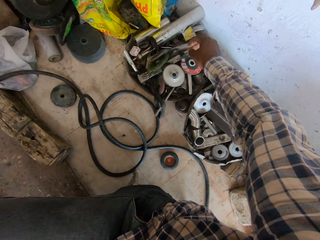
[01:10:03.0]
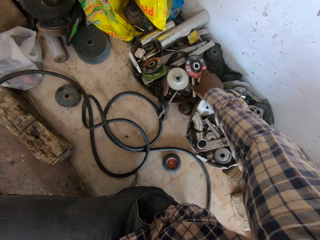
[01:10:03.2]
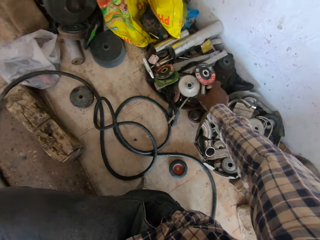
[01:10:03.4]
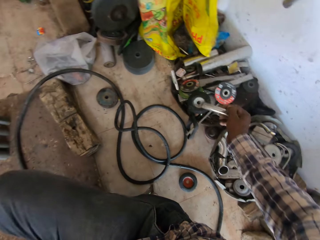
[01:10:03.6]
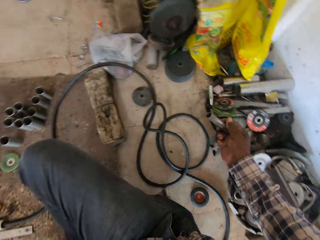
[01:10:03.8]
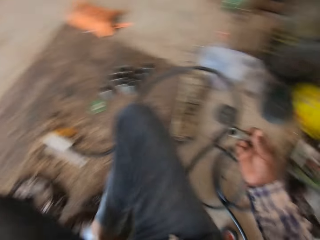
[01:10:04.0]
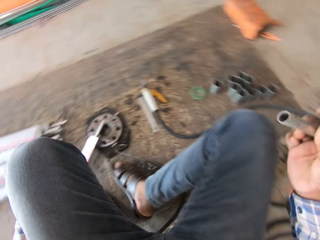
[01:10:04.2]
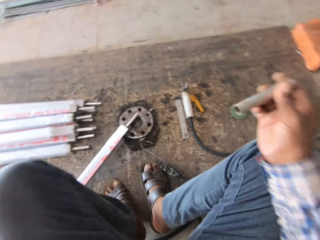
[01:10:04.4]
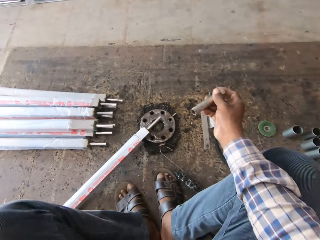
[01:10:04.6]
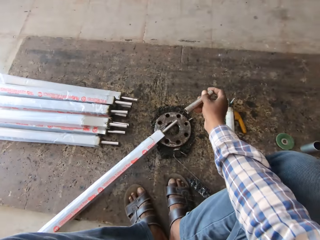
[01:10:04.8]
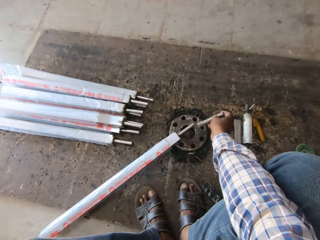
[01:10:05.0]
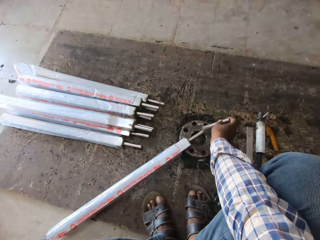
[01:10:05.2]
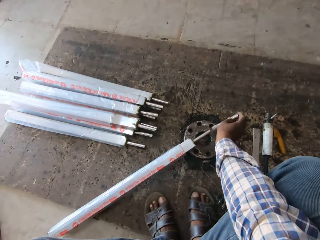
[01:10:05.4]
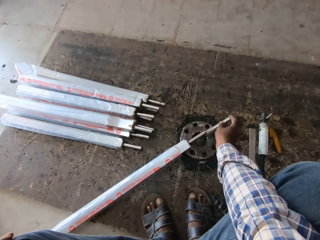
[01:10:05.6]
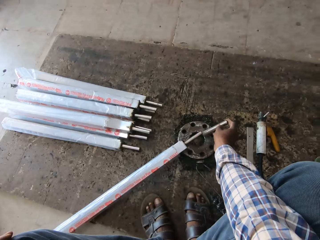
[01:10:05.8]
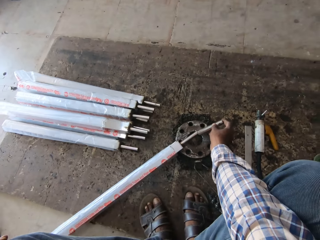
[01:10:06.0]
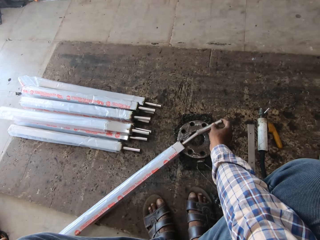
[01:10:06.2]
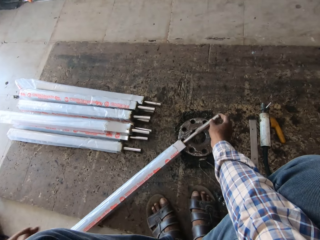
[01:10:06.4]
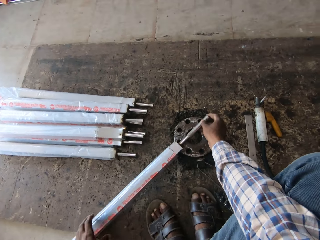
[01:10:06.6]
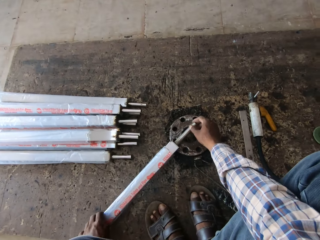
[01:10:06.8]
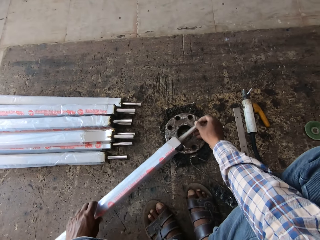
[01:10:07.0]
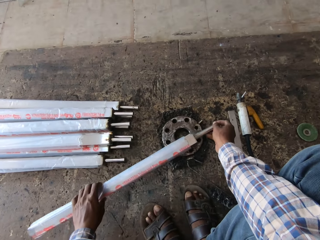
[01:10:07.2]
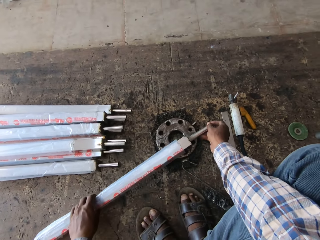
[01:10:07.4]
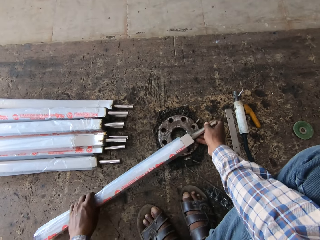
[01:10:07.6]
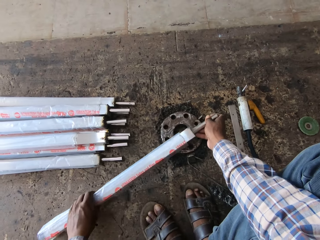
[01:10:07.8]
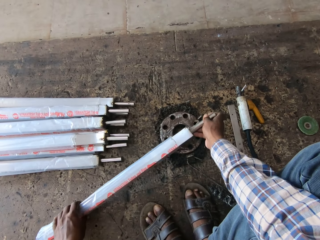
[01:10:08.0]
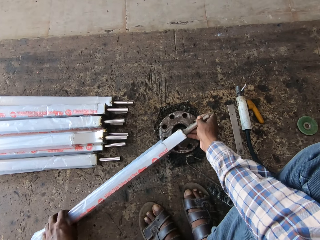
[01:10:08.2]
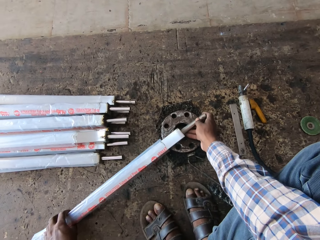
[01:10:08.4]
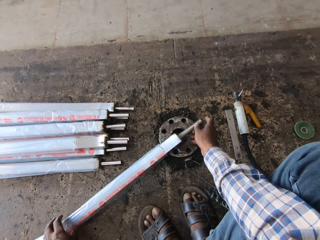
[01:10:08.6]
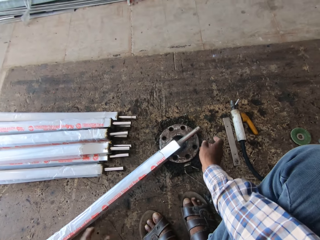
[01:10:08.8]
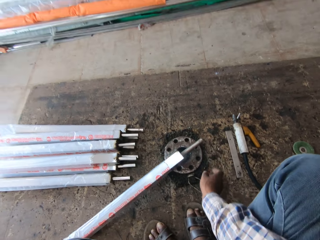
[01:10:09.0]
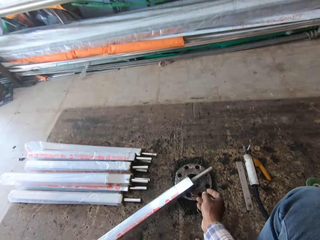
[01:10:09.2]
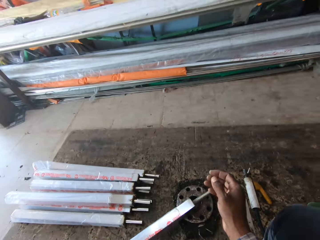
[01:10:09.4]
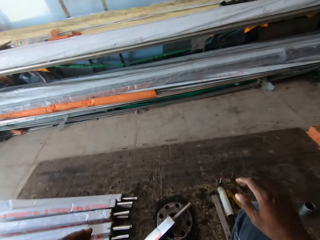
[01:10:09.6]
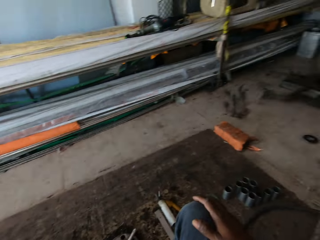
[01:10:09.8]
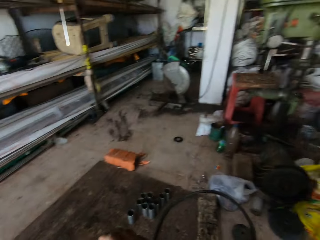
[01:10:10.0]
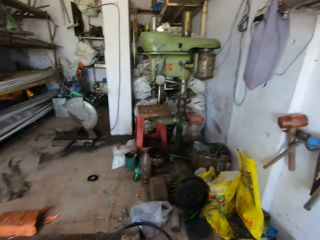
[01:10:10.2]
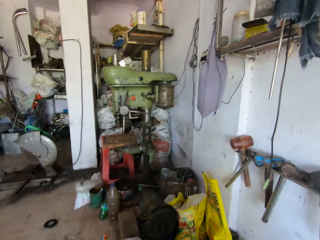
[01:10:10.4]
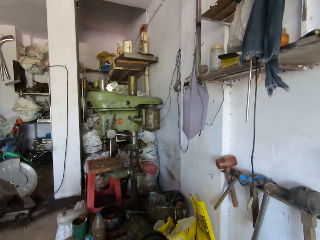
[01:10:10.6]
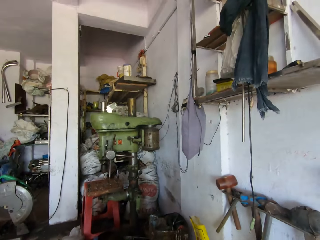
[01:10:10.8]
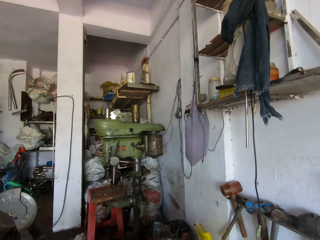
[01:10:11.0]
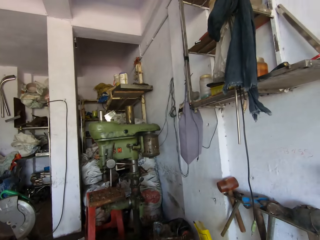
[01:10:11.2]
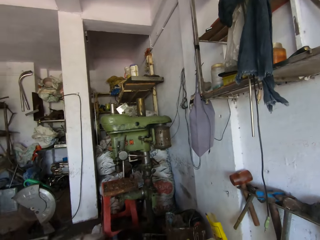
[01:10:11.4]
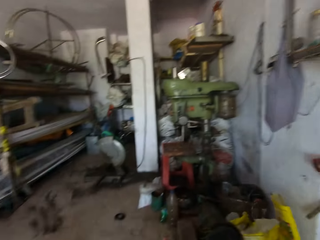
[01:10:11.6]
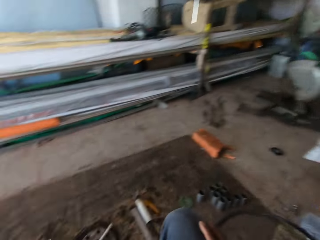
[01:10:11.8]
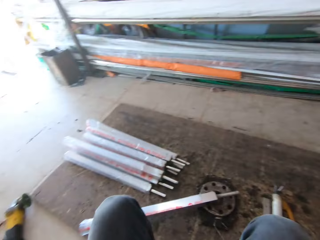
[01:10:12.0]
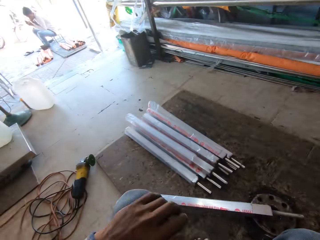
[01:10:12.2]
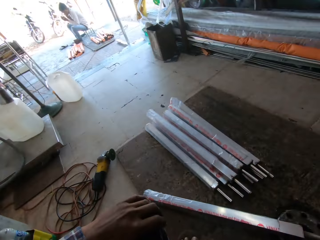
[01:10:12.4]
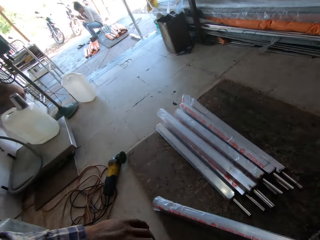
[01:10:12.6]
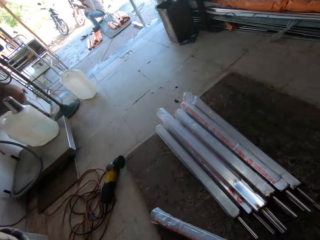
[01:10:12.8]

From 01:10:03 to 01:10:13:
The camera wearer picks up a metal pipe from a bowl with his right hand. He inserts the metal pipe in his right hand in the metal rod in his left hand. He stares around.

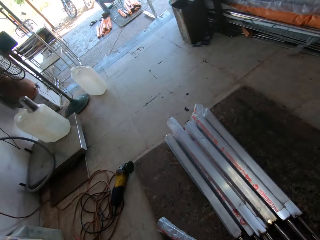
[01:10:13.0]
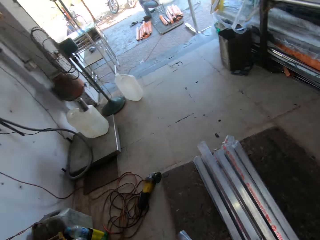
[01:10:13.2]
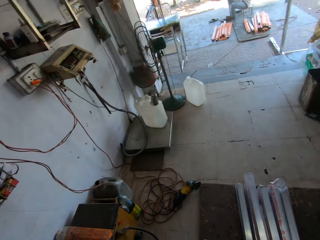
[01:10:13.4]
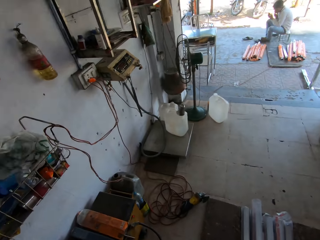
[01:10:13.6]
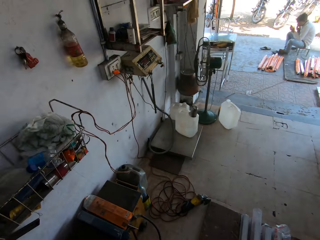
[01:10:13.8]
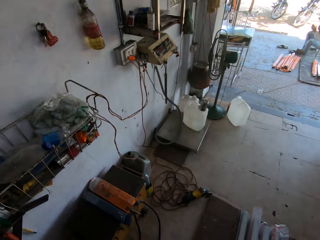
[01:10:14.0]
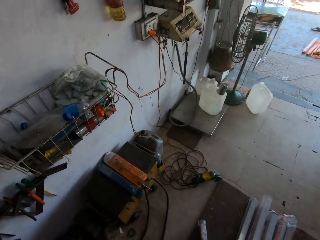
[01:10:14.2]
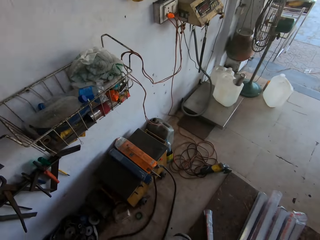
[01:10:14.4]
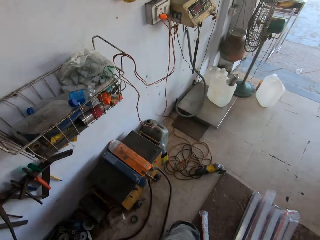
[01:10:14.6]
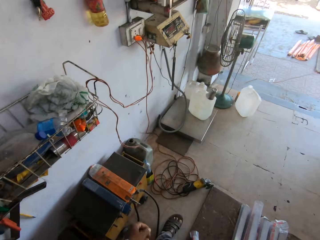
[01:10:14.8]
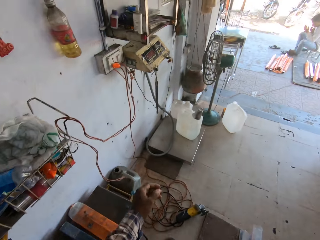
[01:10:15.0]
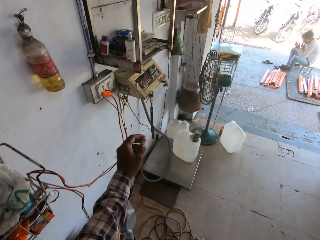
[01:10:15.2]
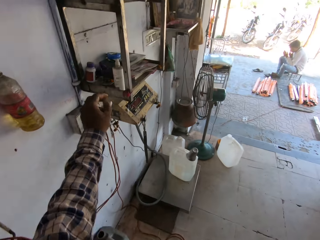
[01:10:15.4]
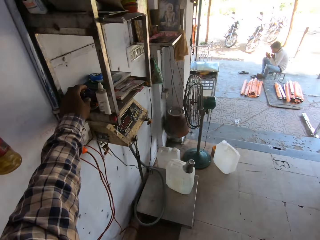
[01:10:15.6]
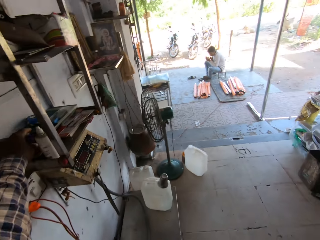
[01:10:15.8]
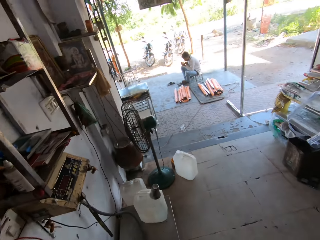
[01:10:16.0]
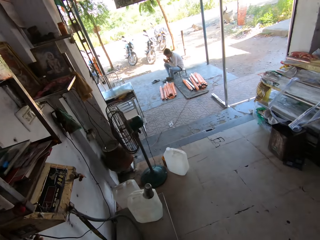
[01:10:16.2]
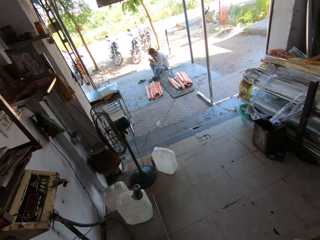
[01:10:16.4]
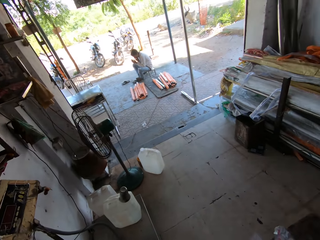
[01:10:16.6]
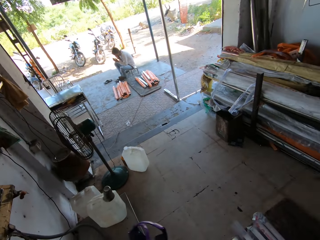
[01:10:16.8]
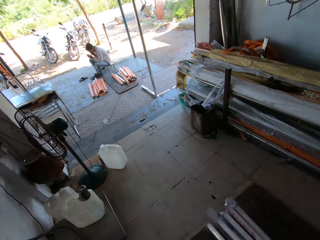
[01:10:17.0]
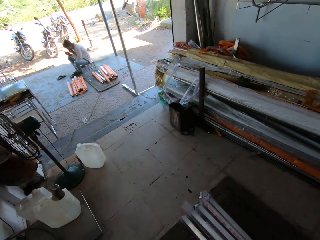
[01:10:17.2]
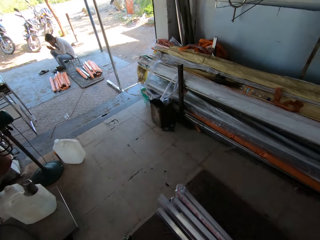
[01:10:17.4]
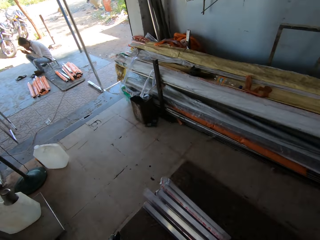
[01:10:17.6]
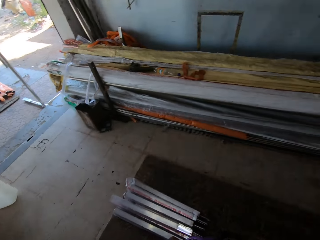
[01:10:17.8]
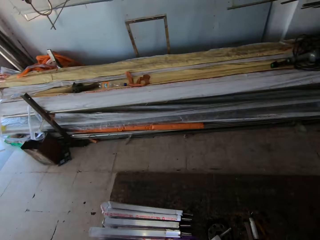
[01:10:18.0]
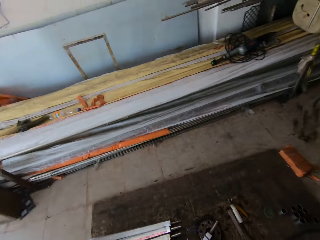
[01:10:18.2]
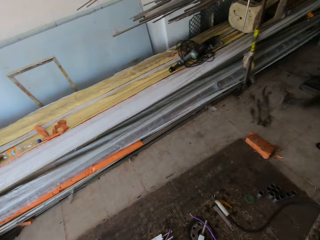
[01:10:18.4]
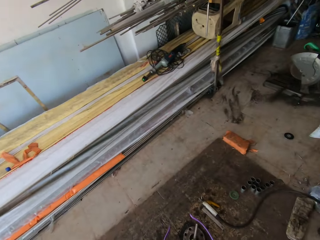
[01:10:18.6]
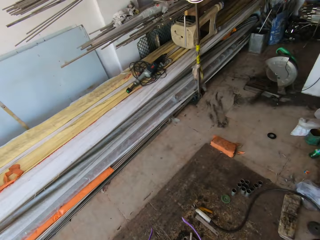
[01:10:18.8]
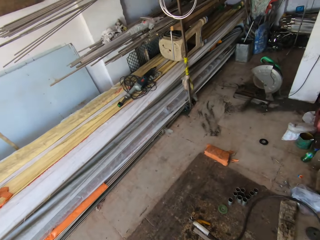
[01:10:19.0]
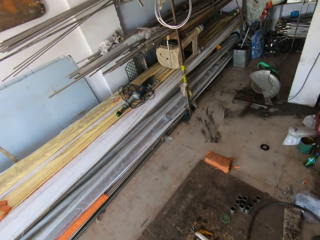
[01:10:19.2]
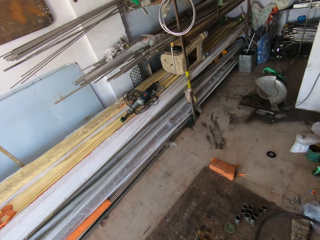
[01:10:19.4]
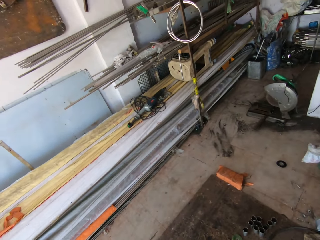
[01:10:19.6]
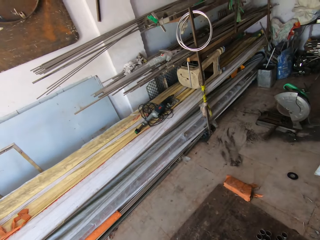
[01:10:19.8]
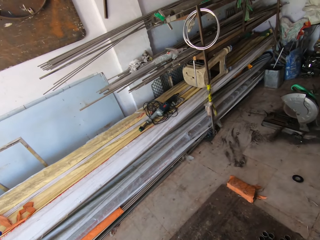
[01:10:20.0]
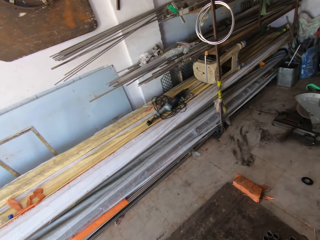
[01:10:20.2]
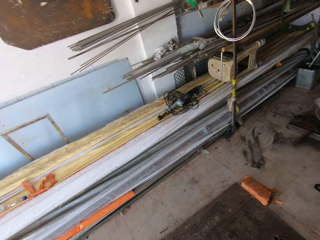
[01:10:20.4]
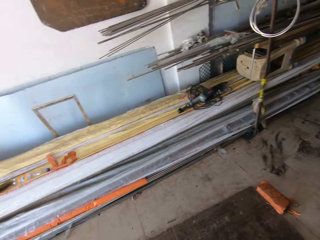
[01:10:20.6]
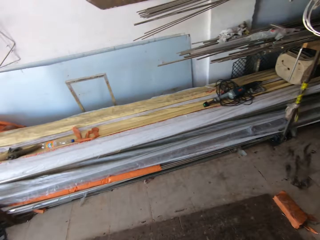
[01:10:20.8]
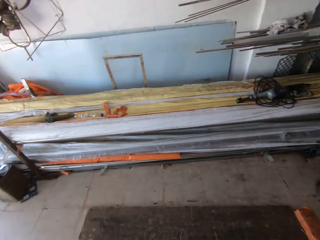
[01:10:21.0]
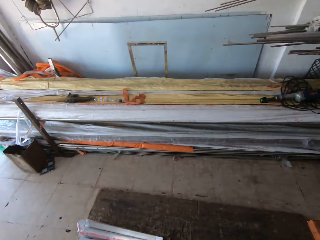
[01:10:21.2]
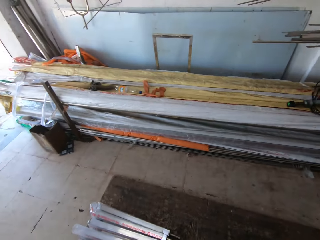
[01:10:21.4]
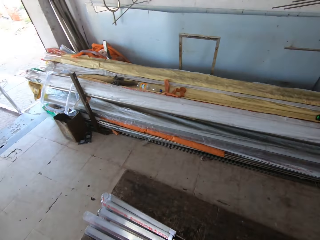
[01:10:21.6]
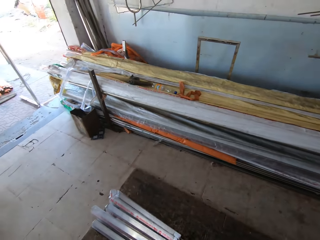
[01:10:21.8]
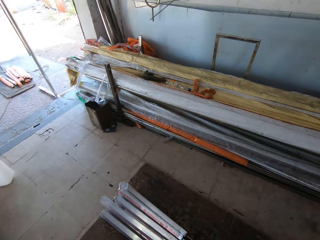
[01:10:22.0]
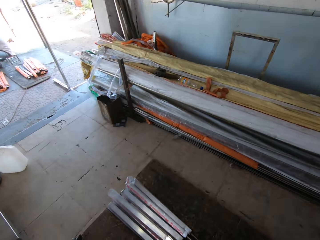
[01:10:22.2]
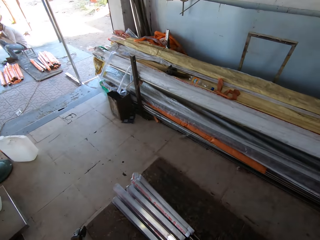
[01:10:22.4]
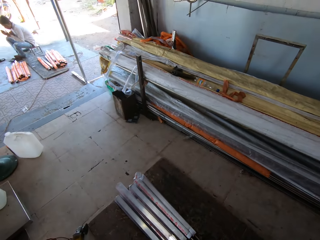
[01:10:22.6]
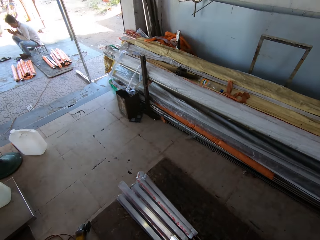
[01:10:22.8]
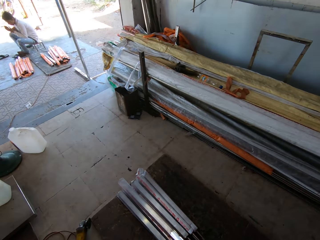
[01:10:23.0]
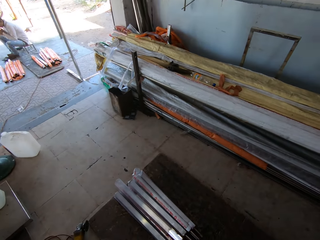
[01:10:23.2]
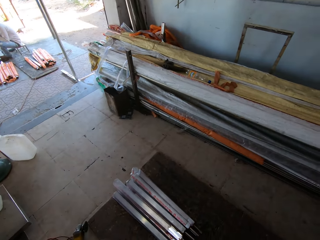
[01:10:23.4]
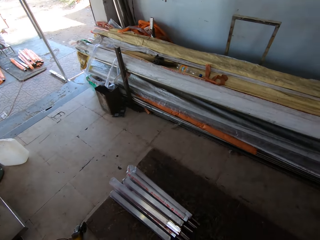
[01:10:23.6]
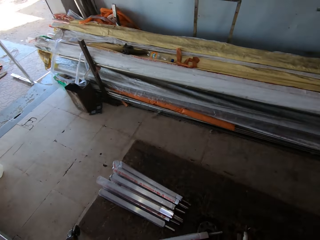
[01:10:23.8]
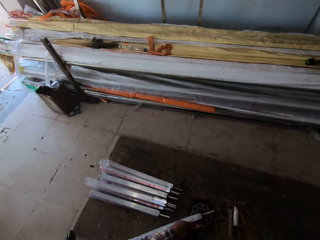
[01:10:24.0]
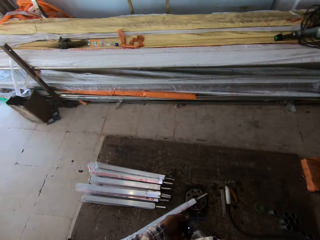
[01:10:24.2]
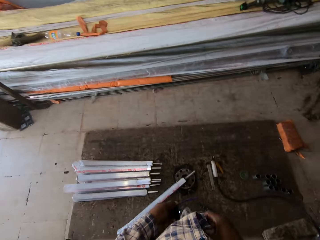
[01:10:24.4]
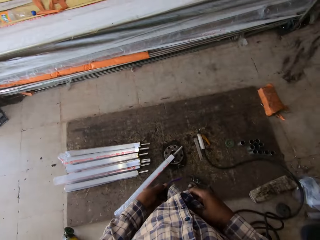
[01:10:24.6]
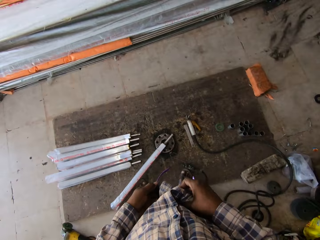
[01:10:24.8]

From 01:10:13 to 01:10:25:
The camera wearer picks something. He stretches his left hand. He looks around. He wipes a pair of welding goggles in his left hand with his shirt in his right hand.
